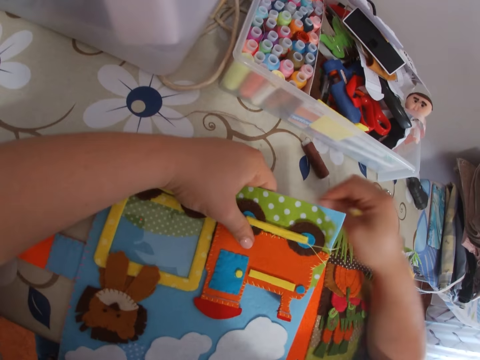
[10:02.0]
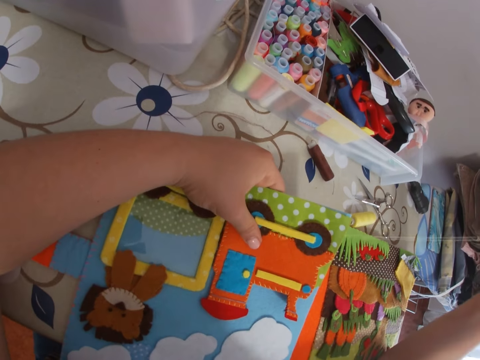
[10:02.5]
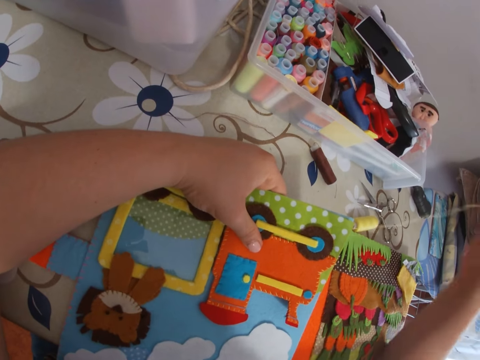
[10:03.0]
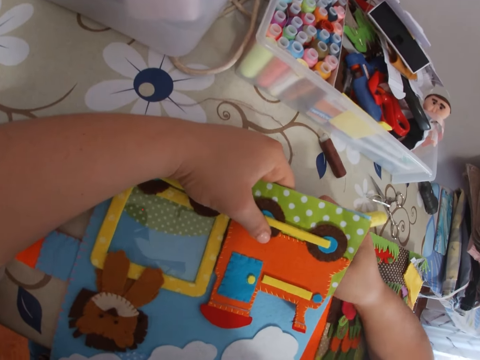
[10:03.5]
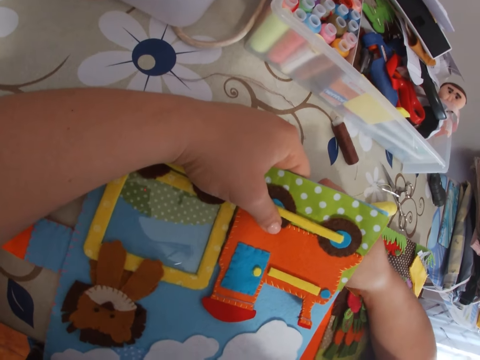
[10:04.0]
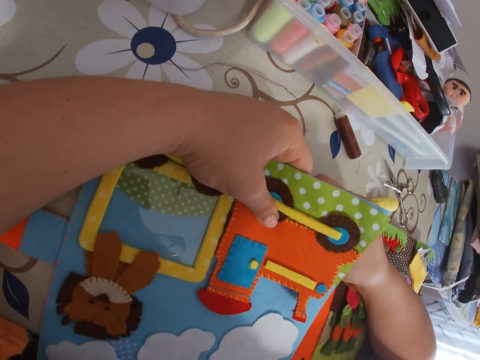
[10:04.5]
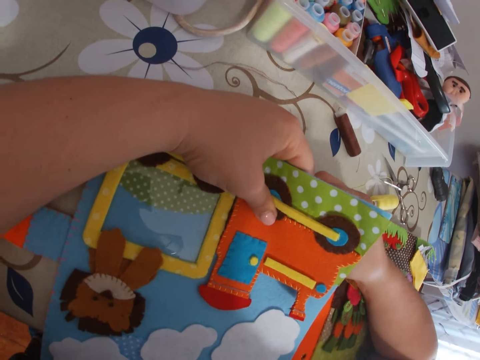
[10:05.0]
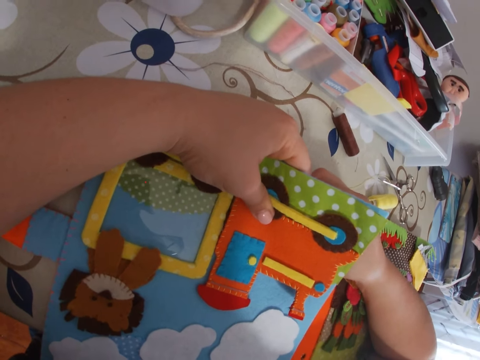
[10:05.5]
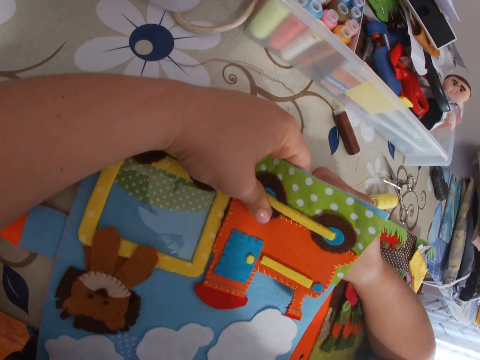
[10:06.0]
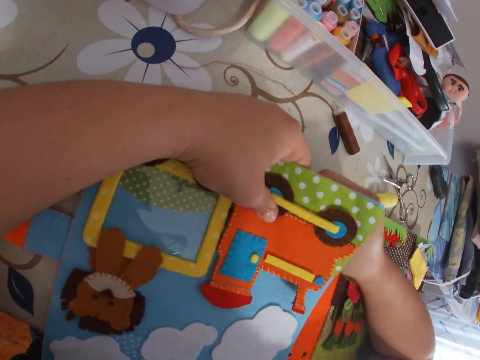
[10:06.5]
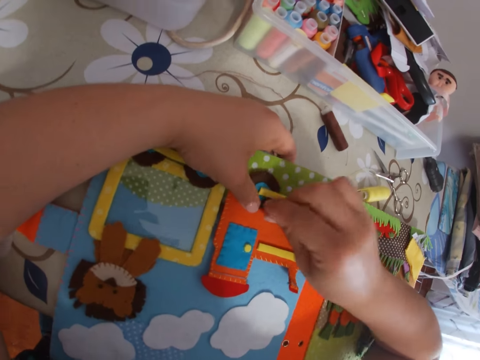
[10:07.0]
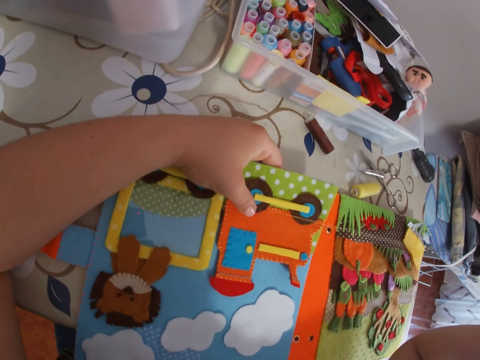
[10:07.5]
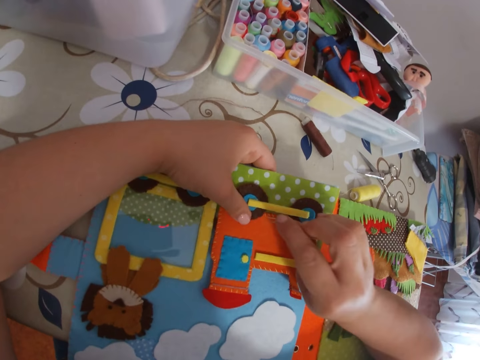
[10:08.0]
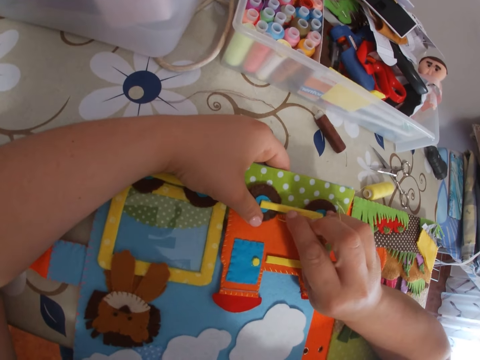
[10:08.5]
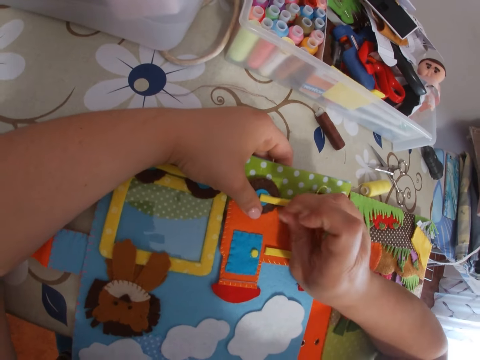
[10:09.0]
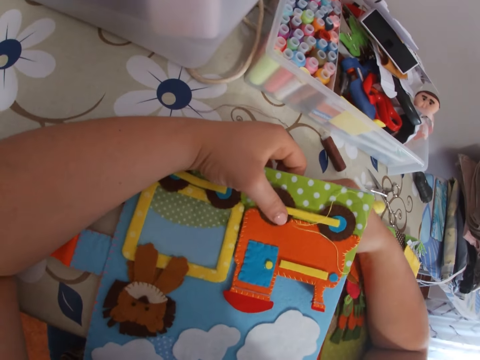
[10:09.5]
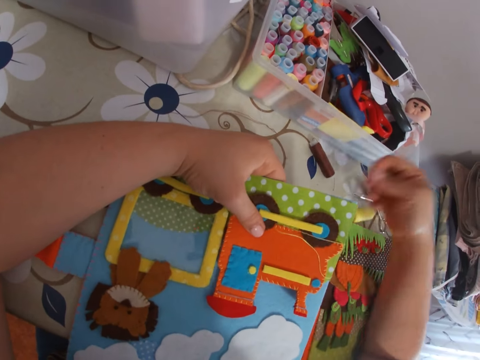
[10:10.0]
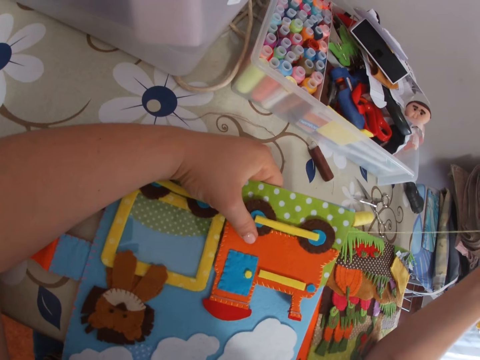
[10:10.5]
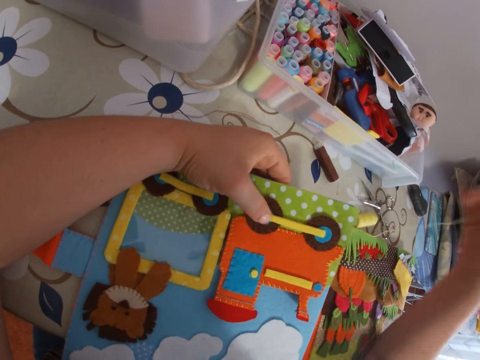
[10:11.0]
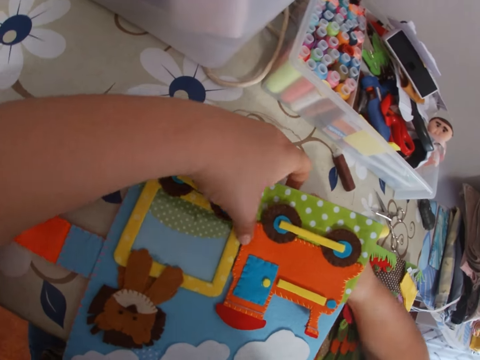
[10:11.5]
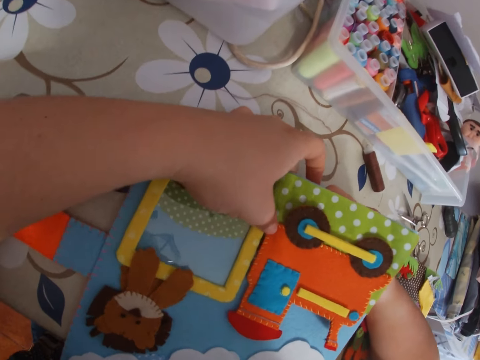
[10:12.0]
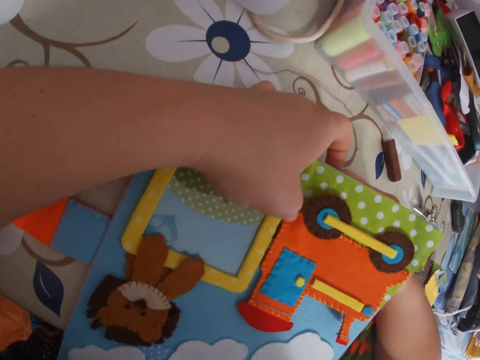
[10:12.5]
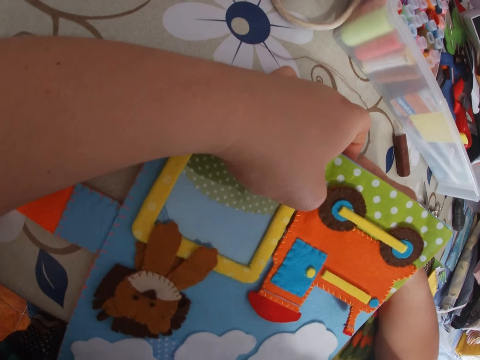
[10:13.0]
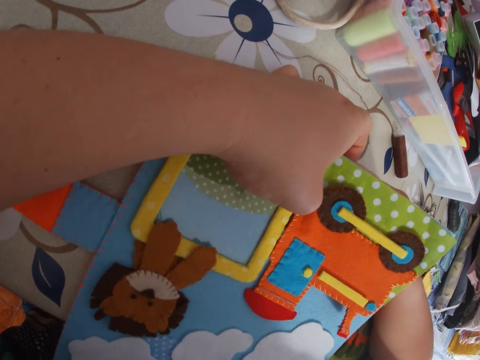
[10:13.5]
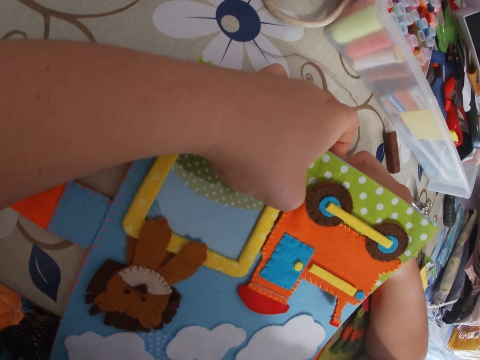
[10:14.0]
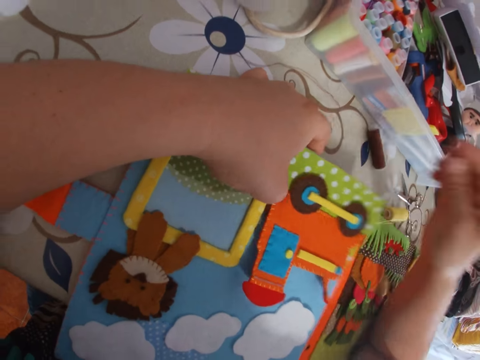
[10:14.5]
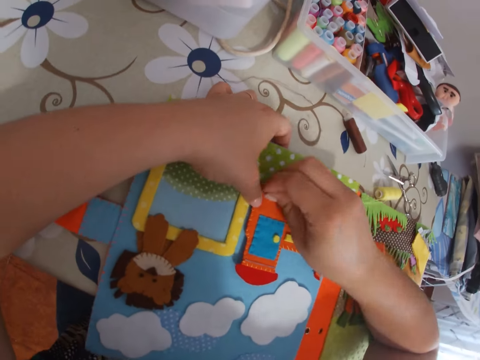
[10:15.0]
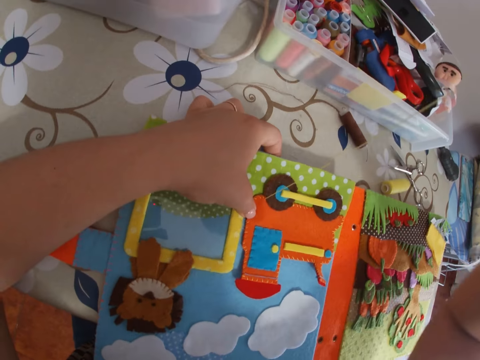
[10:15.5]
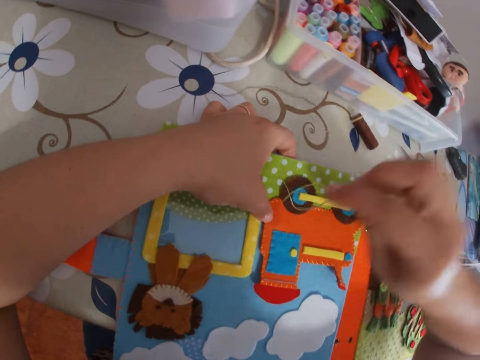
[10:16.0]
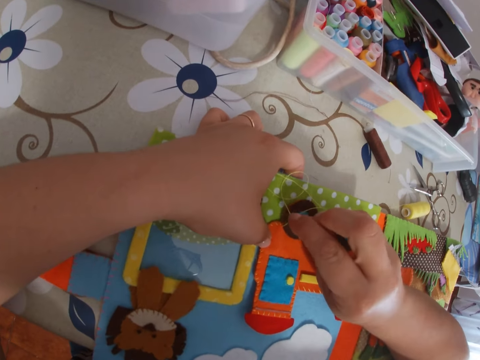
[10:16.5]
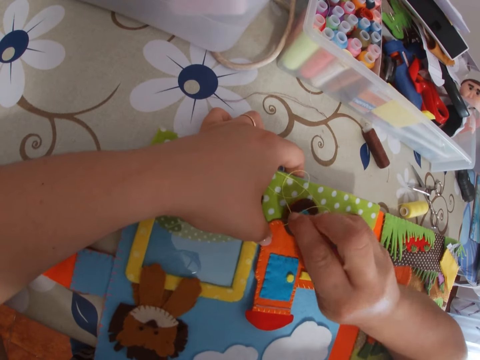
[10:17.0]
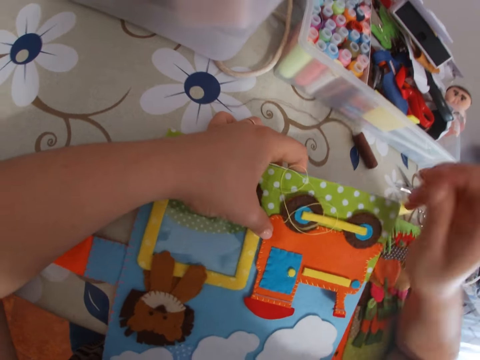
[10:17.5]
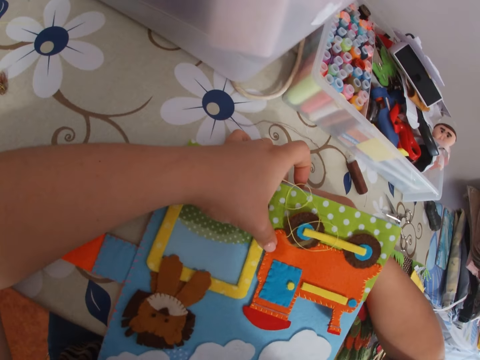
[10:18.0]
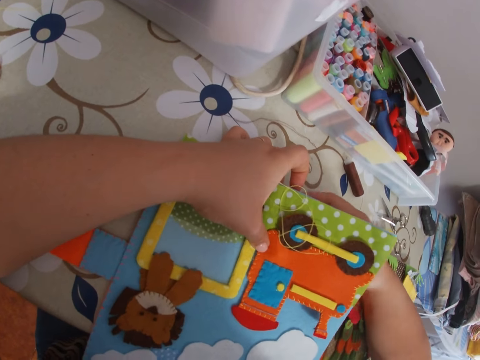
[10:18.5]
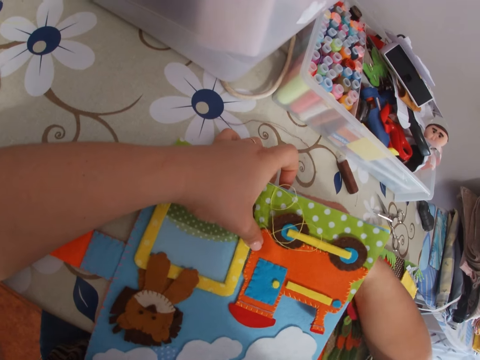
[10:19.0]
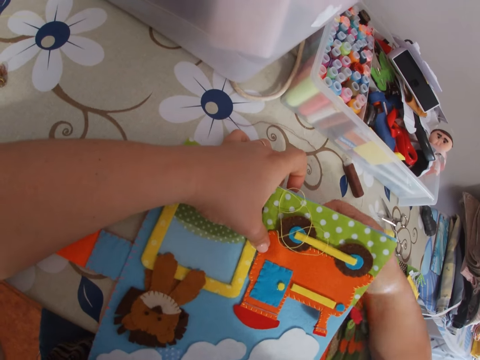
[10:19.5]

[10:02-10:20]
The camera wearer pulls the needle with thread through the paper with her right hand. She sticks the needle with thread in the paper. She pulls the needle with thread through the paper with her right hand. She sticks the needle with thread in the paper. She pulls the needle with thread through the paper with her right hand. She sticks the needle with thread in the paper. She pulls the needle with thread through the paper with her right hand. She sticks the needle with thread in the paper. She pulls the needle with thread through the paper.

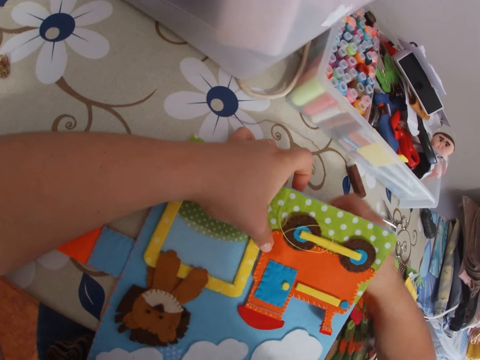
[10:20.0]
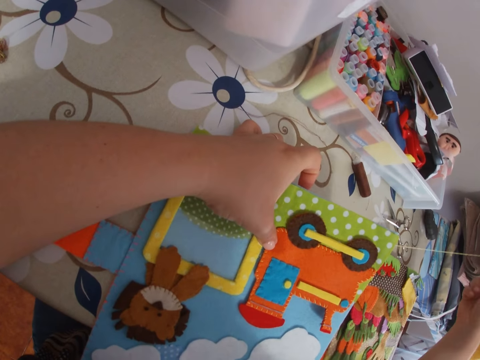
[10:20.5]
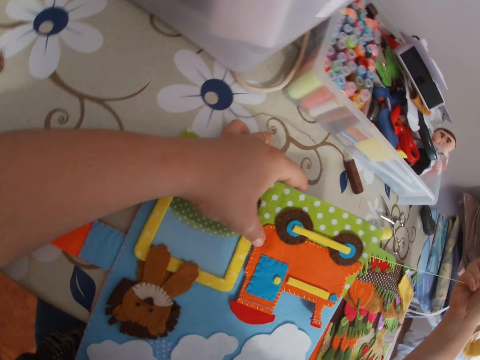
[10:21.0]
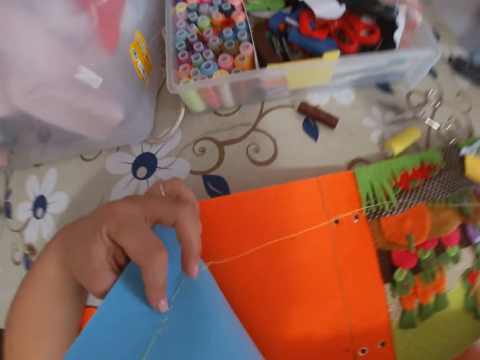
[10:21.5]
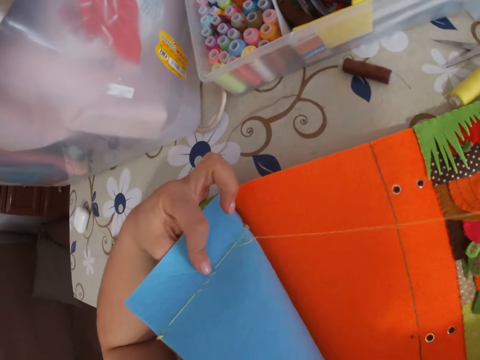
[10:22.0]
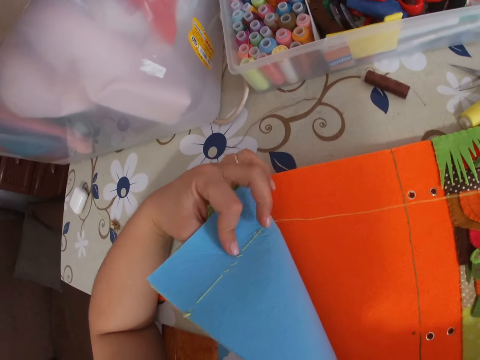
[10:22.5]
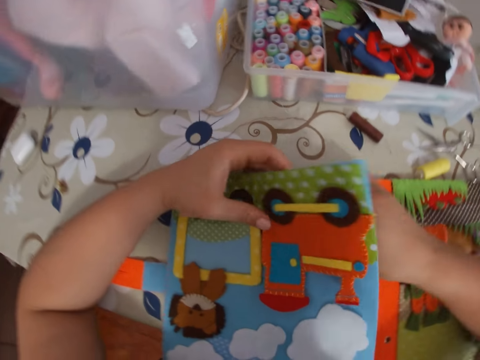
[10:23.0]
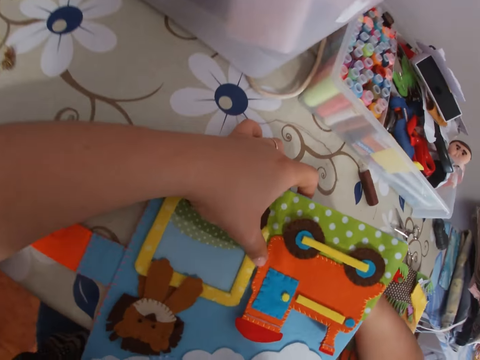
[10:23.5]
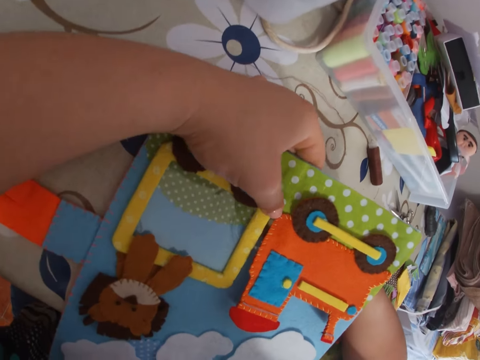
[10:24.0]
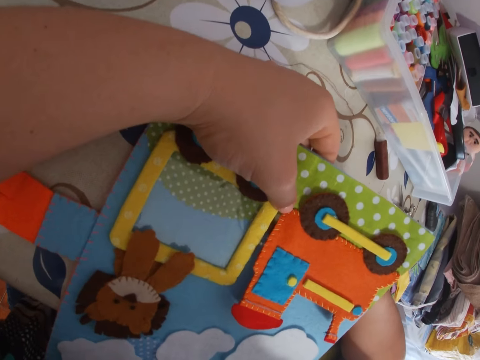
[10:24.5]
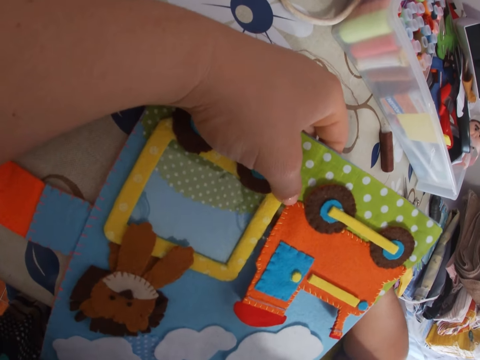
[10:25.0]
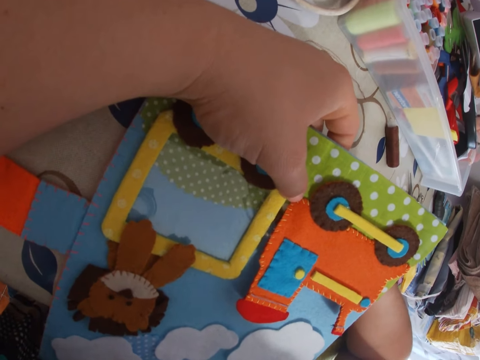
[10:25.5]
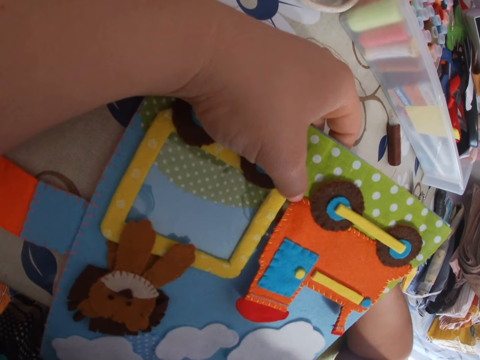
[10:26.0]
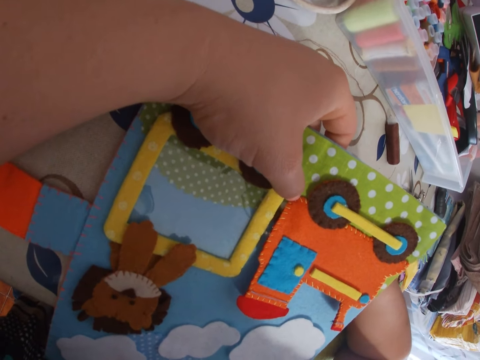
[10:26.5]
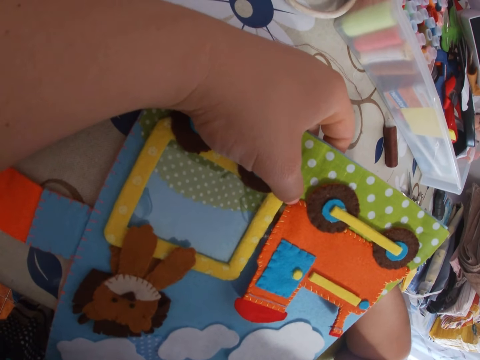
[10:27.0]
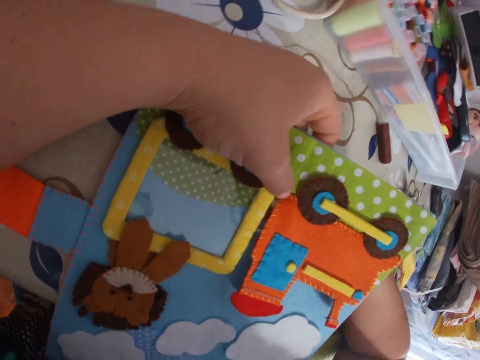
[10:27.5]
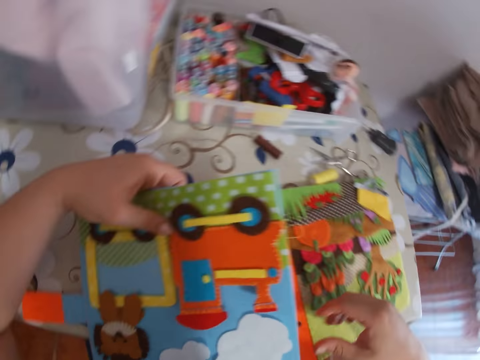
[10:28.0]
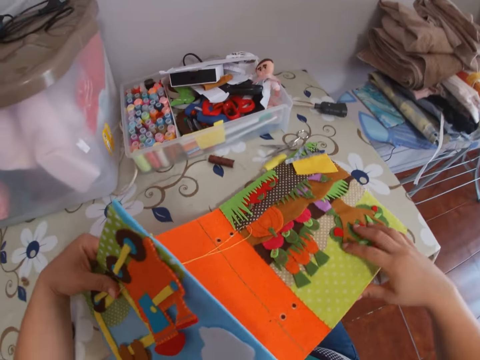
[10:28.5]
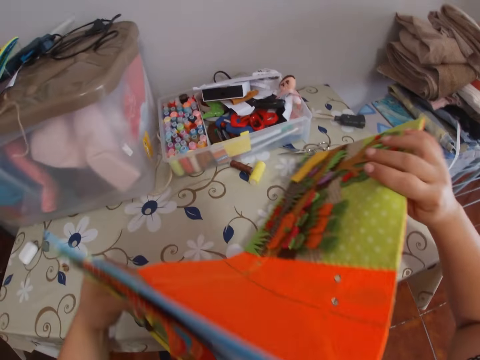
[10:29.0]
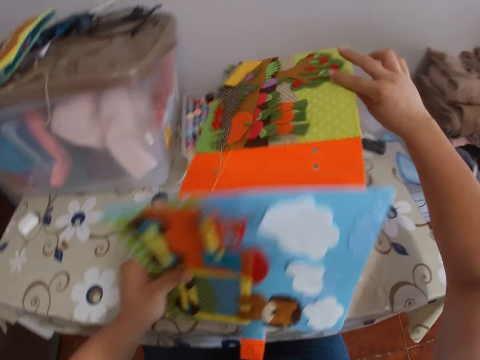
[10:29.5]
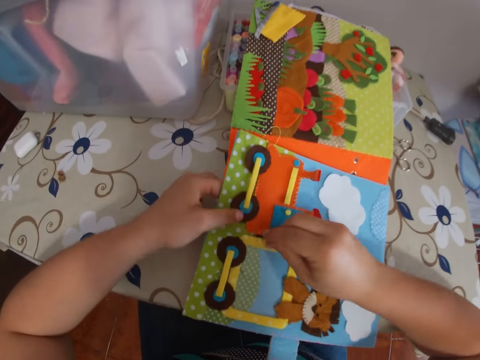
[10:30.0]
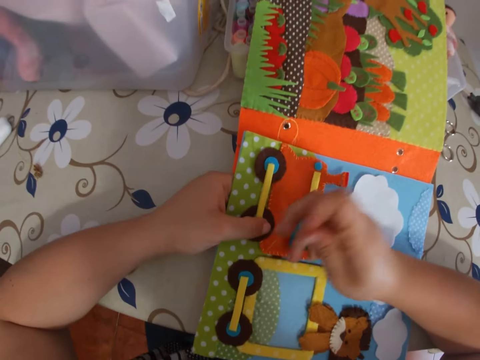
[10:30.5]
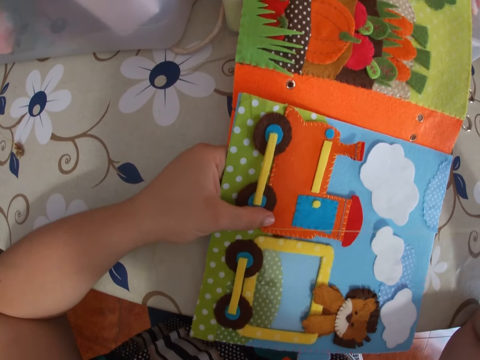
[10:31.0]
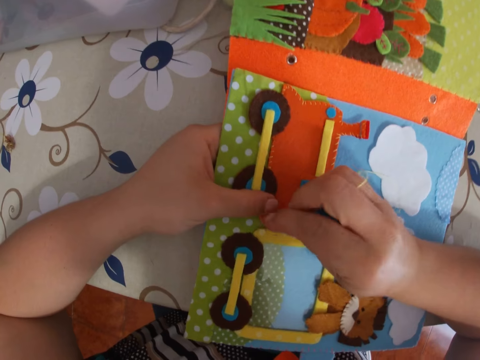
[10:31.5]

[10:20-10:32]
The camera wearer lifts up the page. She sticks a needle with thread in the paper. She picks up the paper book. She moves the cardboard on the table with both hands. She places the paper book on the table. She pulls the needle with thread through the paper with her right hand.
